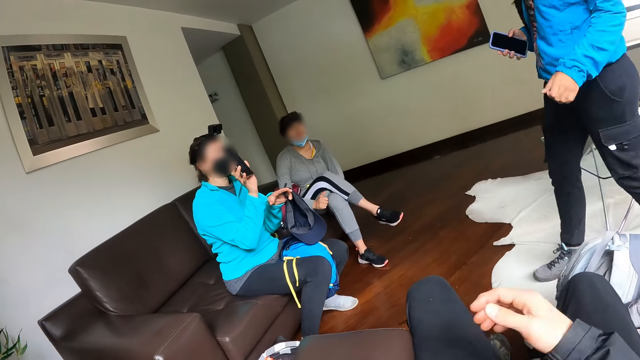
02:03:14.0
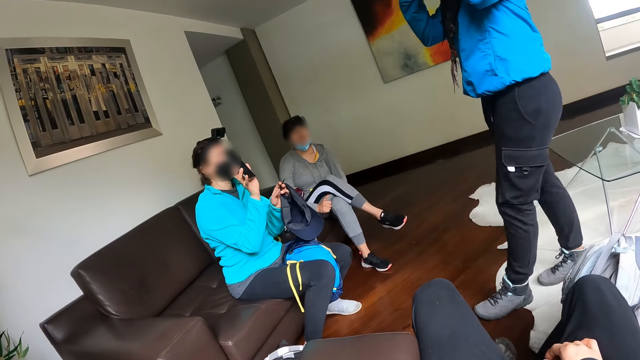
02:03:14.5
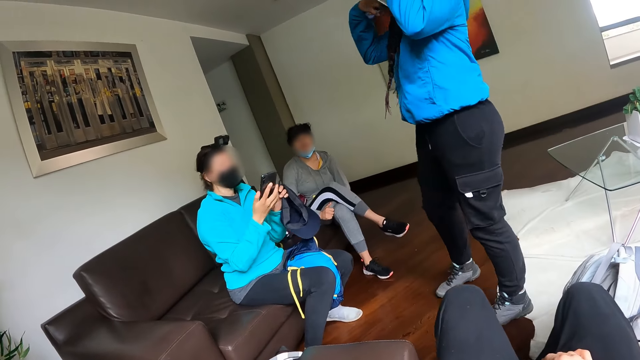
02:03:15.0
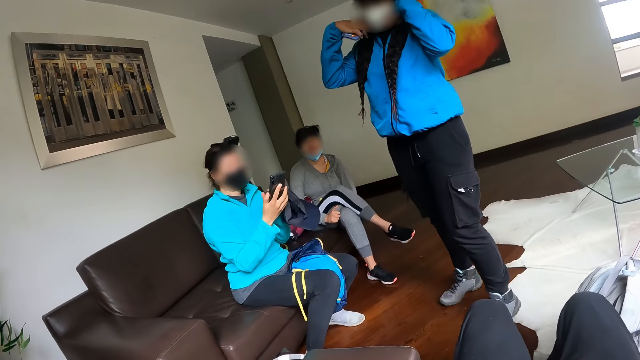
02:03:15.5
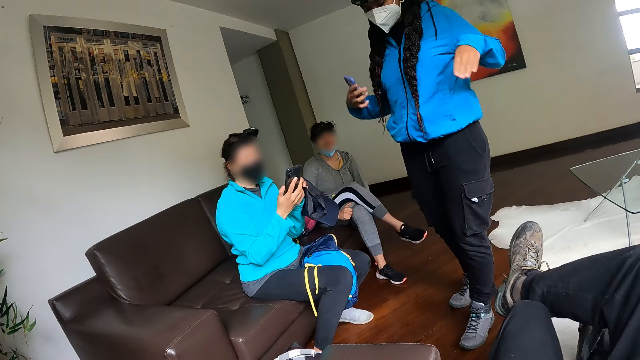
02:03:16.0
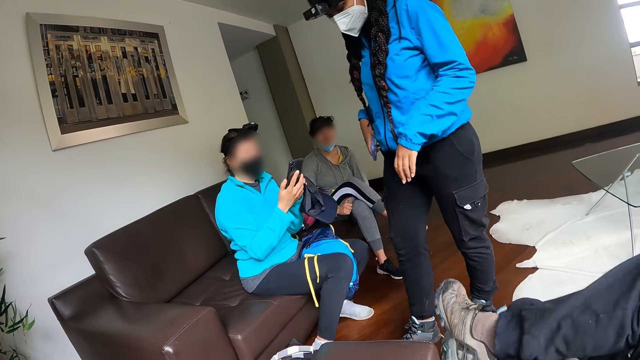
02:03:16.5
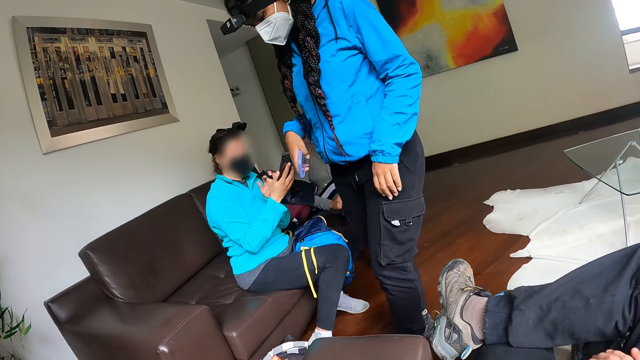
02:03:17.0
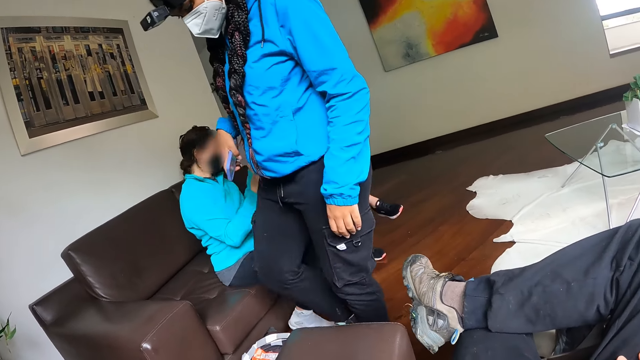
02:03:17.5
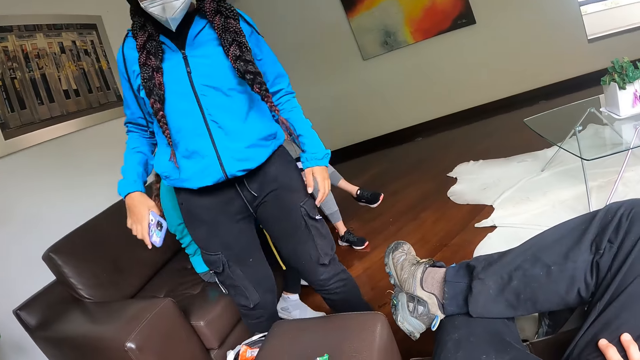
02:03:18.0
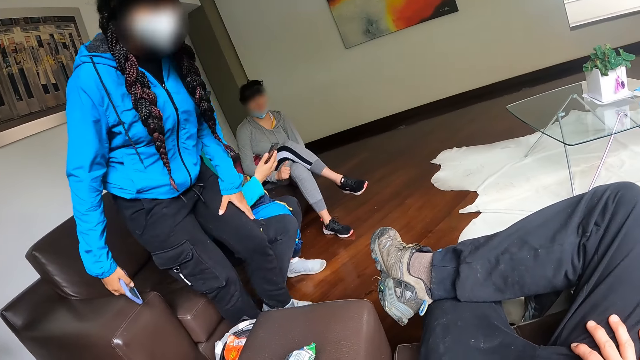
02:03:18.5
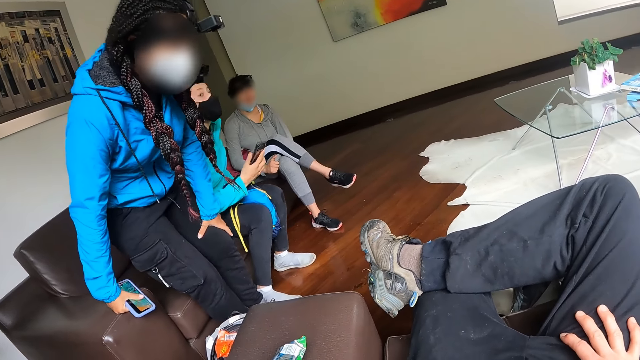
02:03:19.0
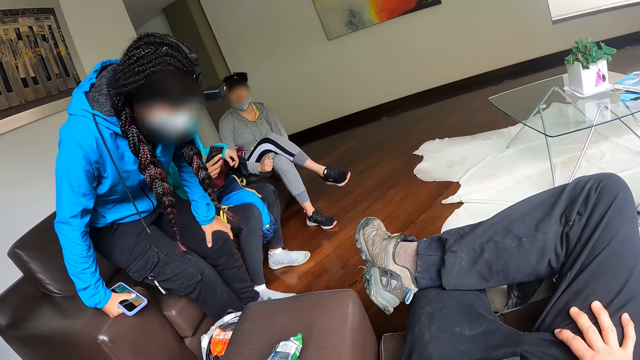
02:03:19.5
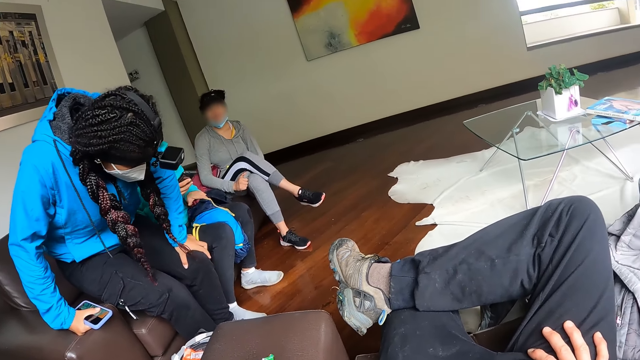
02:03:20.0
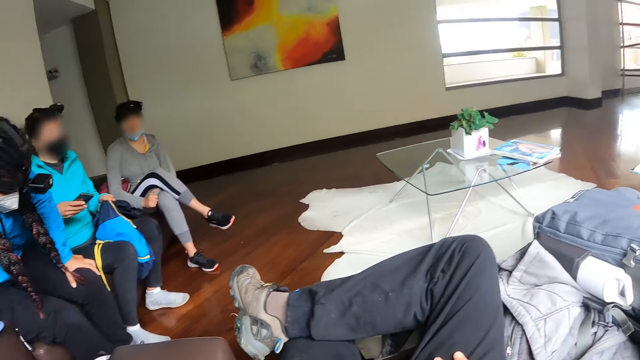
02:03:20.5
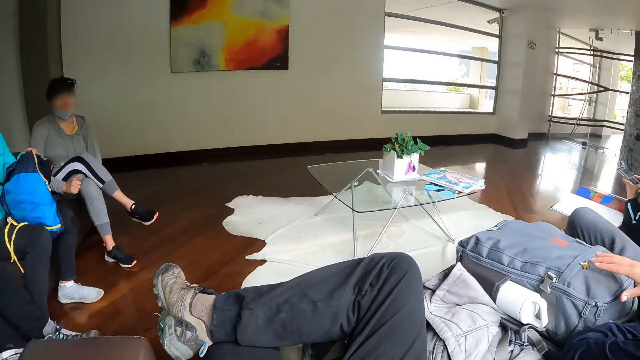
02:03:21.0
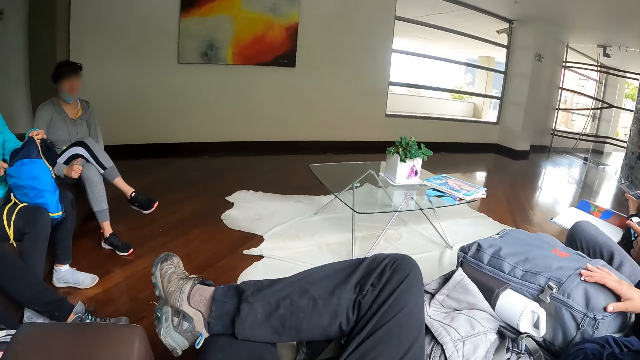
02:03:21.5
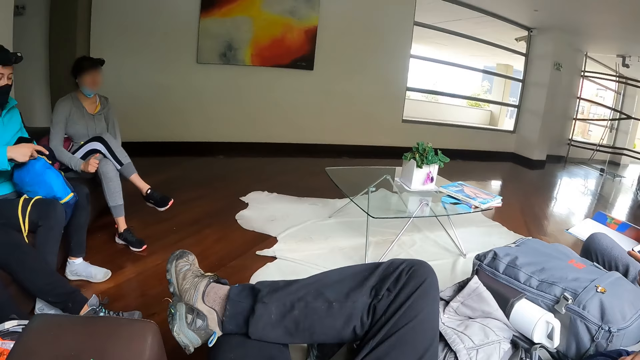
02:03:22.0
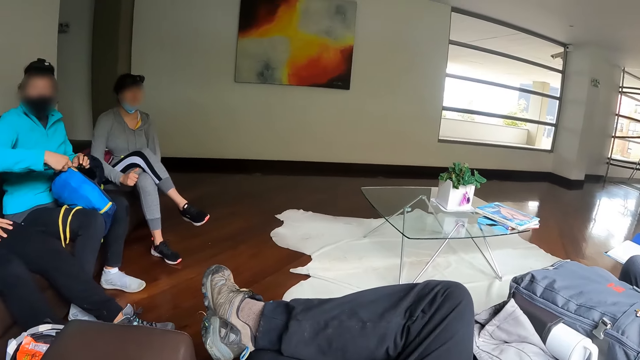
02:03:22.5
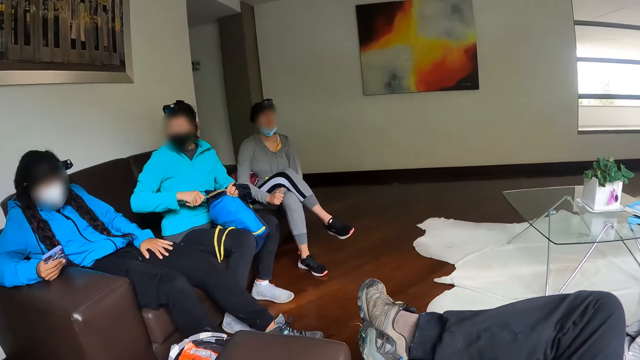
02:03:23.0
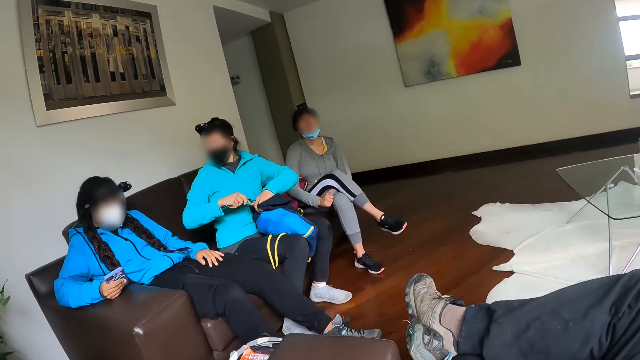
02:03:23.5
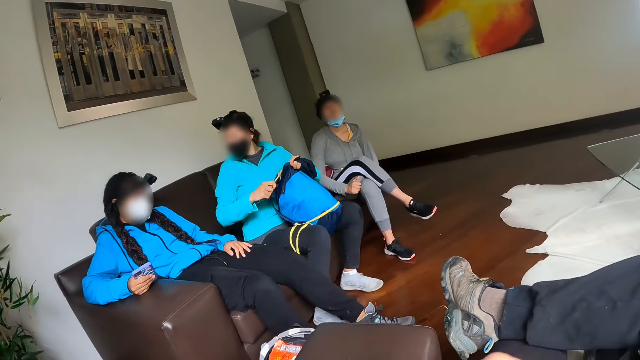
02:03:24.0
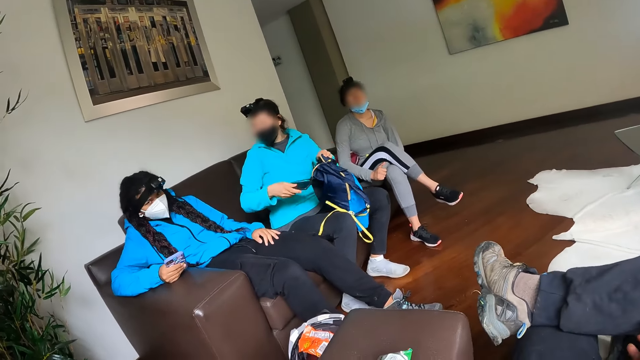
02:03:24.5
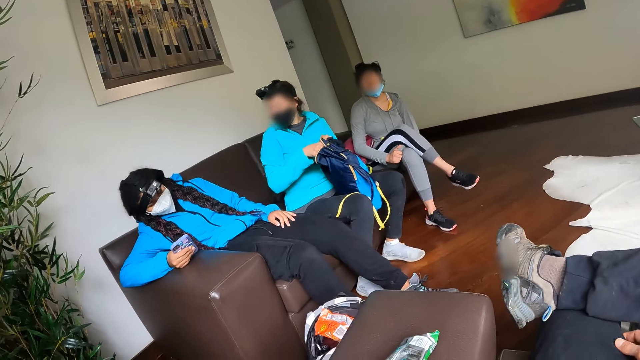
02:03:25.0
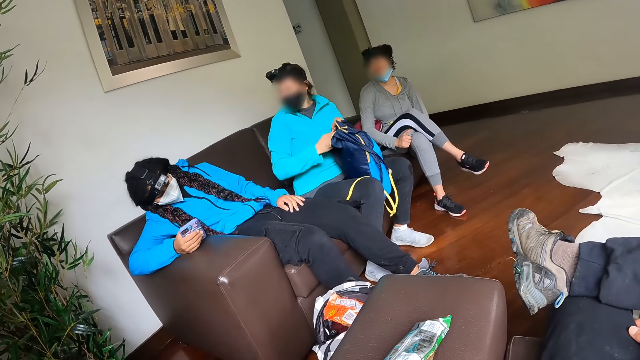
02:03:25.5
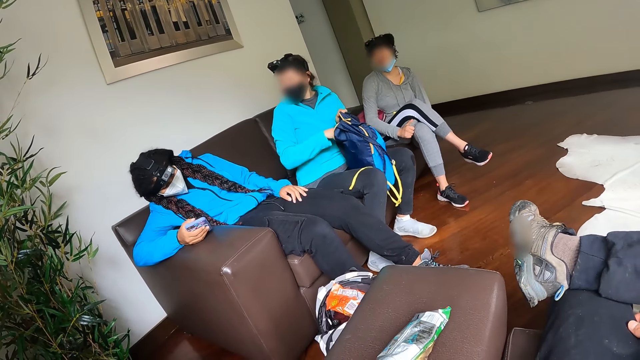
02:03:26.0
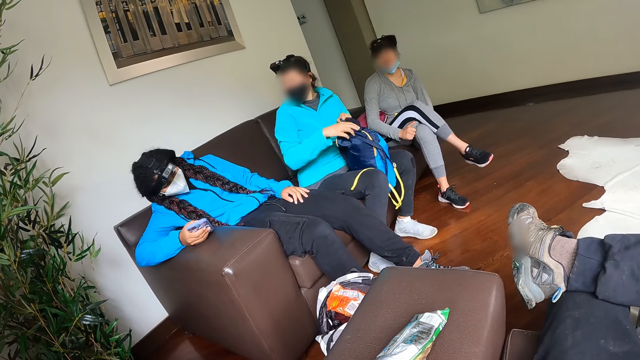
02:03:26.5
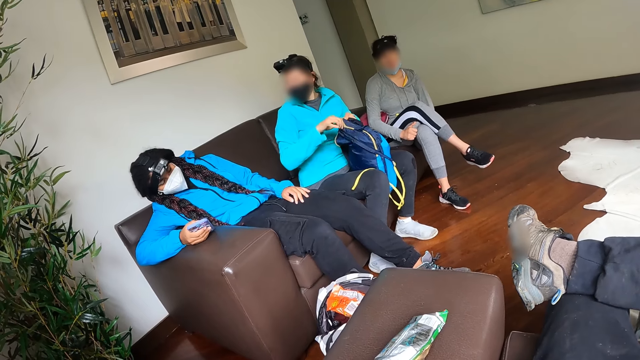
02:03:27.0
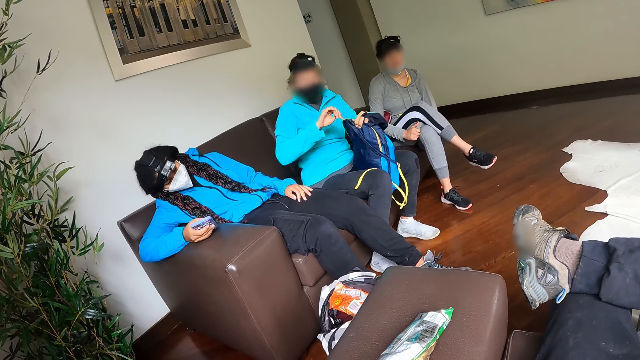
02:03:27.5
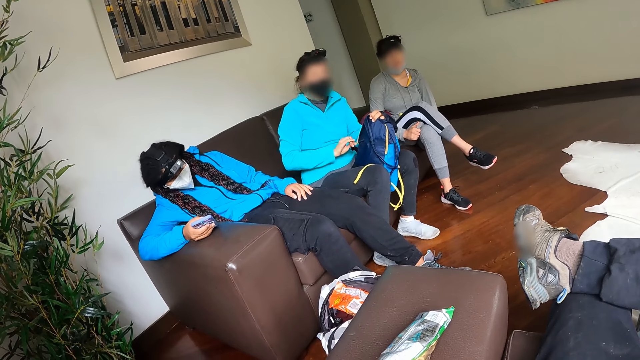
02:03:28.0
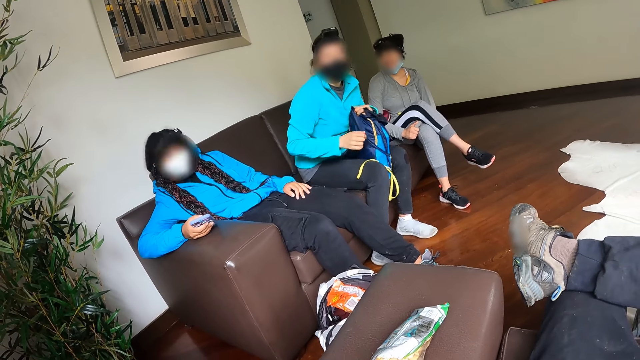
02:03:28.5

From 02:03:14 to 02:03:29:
The camera wearer puts the left hand down. A woman shows the phone to another woman. The camera wearer puts his right hand on his lap. He puts his right leg on top of the left leg and moves his right hand. The other woman sits on the sofa. The camera wearer looks around. The first woman opens the bag with her right hand. The camera wearer puts his right hand on his lap. The first woman puts the phone into the bag with her right hand. The other woman operates the phone with her right hand. The camera wearer removes his right hand.

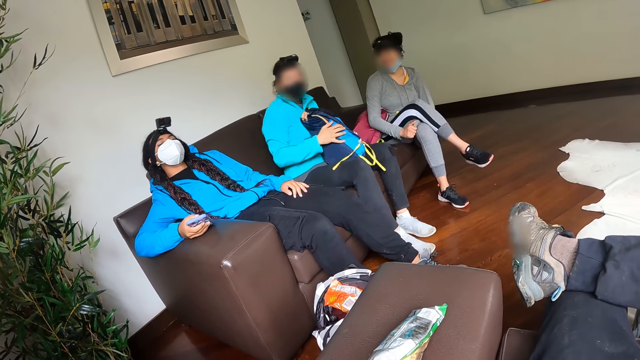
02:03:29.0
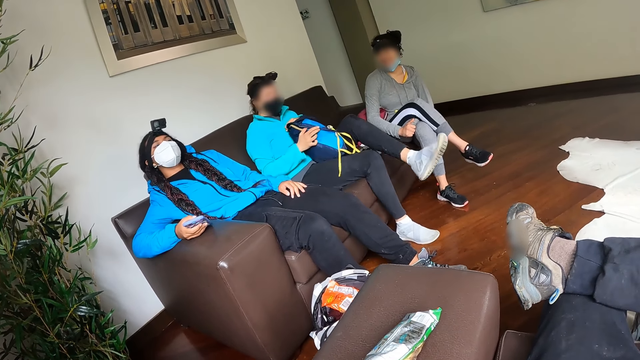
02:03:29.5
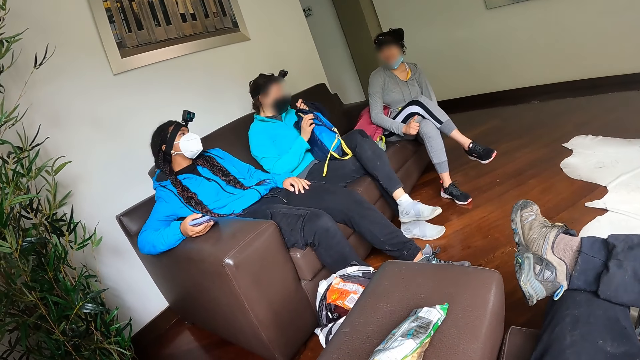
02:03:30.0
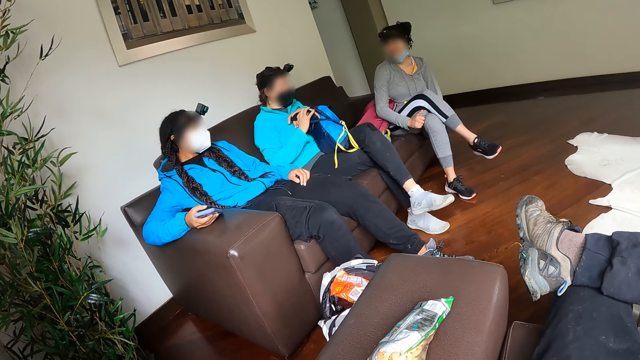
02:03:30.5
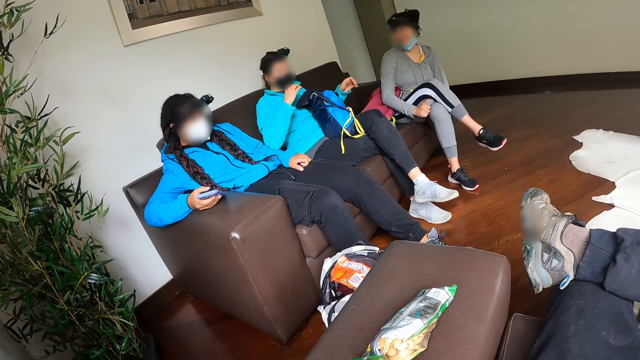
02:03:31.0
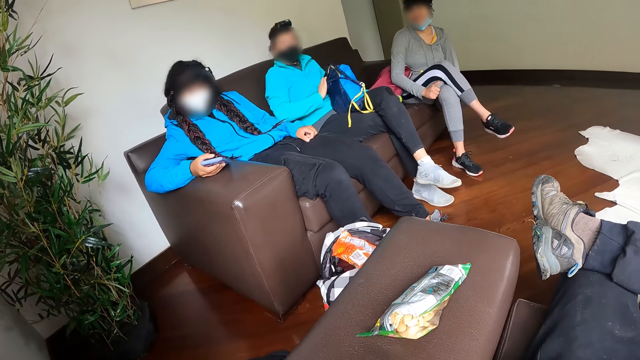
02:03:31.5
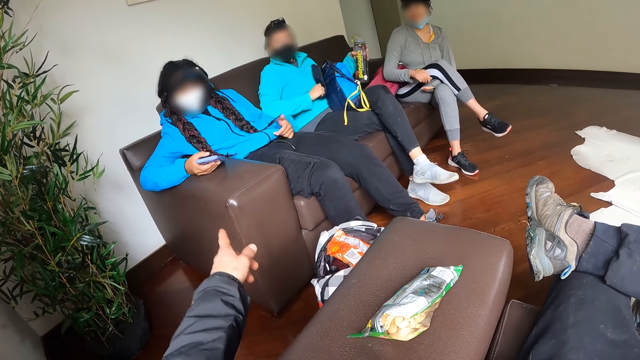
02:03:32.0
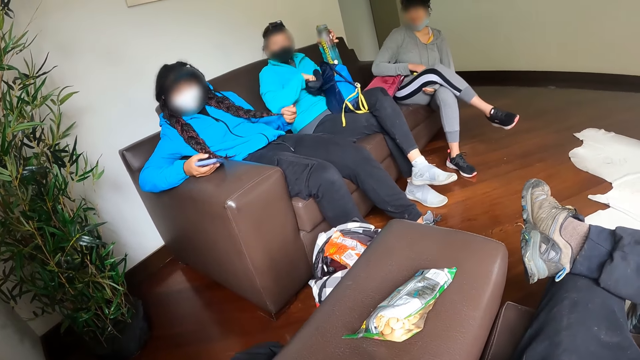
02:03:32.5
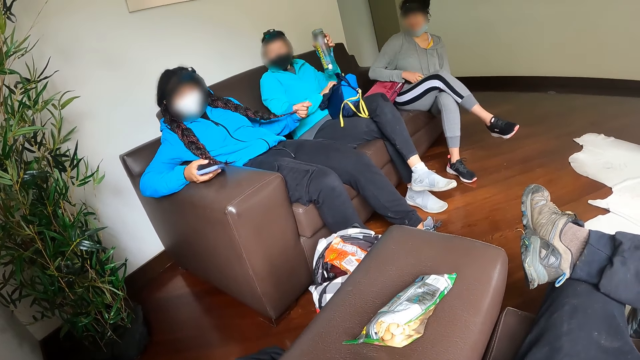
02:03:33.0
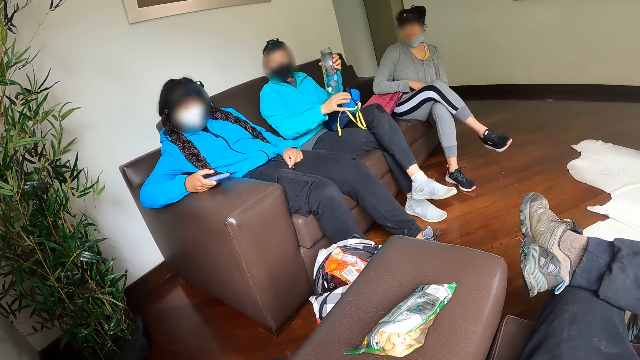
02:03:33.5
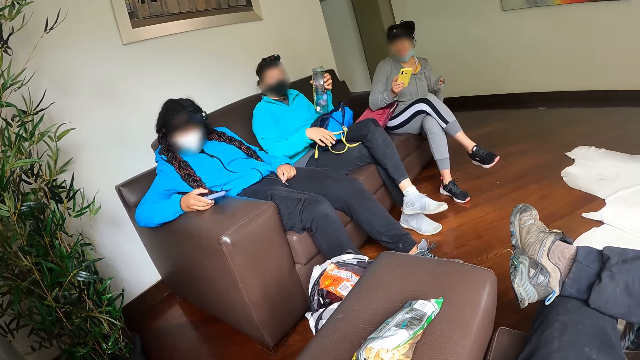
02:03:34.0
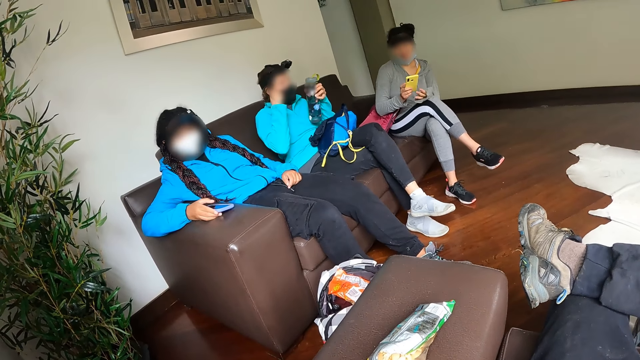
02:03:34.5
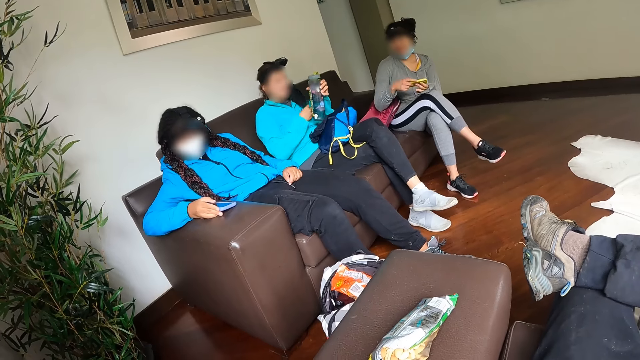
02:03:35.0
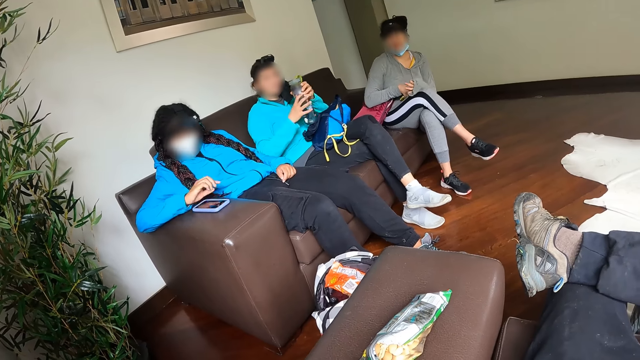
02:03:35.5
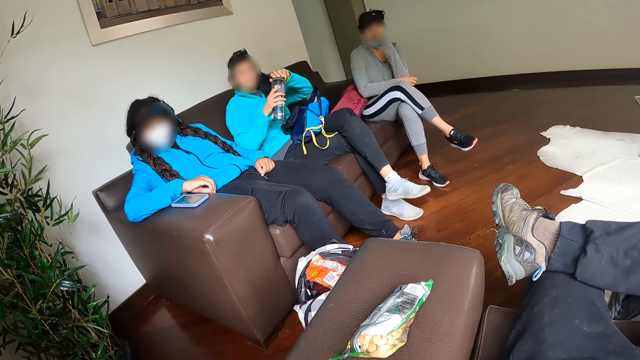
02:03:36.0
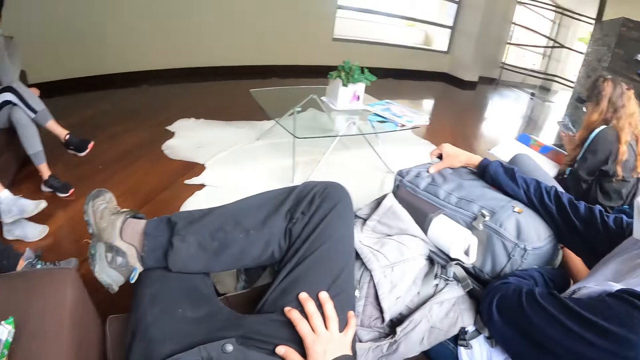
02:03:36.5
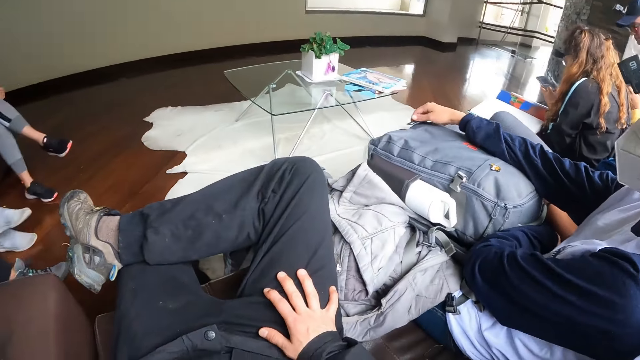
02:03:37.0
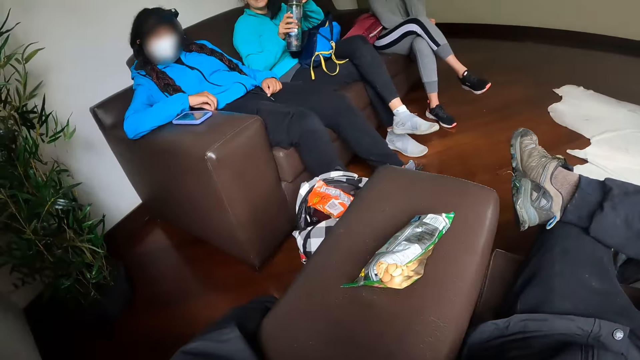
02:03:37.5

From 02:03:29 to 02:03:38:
The camera wearer interacts with a woman, a second woman and a third woman. The second woman picks up a water bottle from the sofa with her left hand. The camera wearer points. The third woman picks up the phone from her leg with her right hand. The second woman releases her face mask from her right ear with her right hand. The second woman opens the water bottle with her left hand. The camera wearer looks to his right. He looks to his left.
